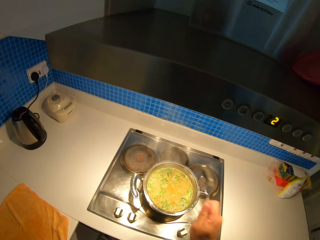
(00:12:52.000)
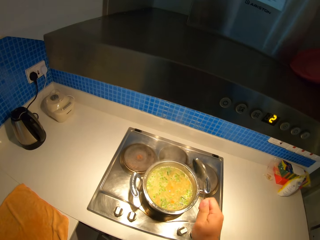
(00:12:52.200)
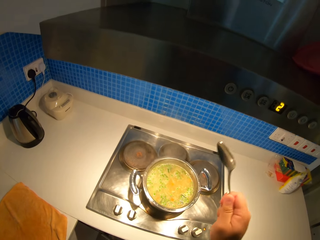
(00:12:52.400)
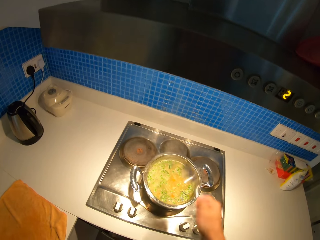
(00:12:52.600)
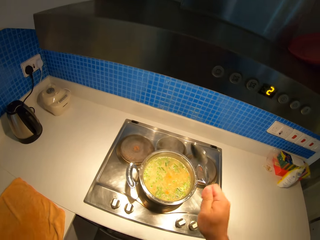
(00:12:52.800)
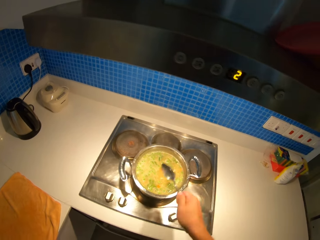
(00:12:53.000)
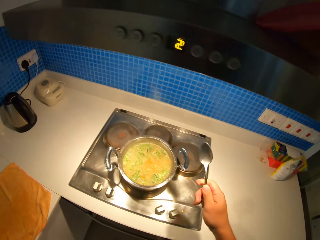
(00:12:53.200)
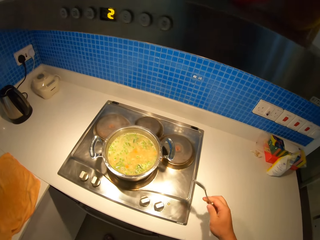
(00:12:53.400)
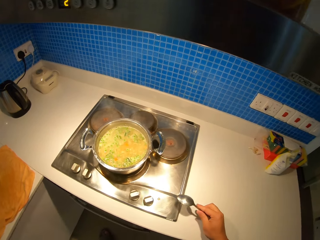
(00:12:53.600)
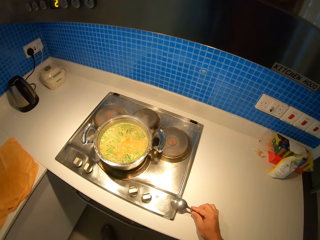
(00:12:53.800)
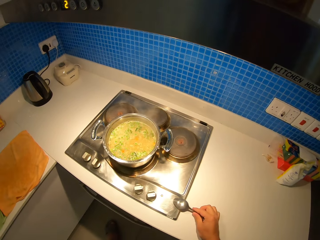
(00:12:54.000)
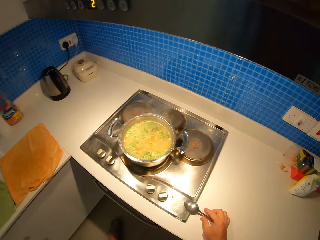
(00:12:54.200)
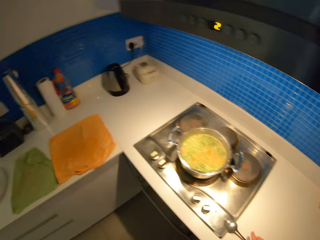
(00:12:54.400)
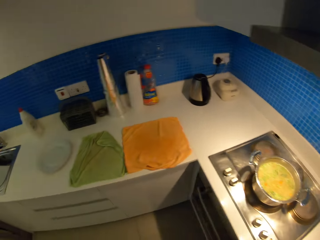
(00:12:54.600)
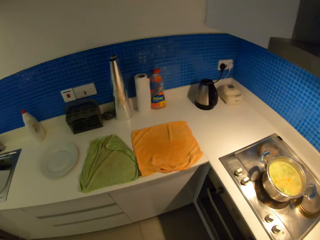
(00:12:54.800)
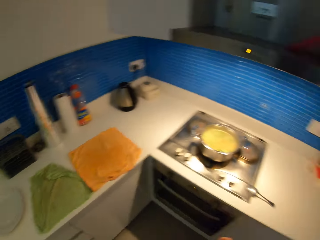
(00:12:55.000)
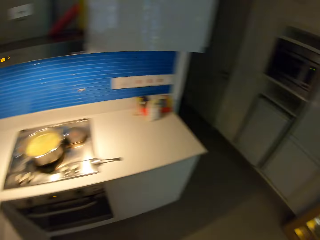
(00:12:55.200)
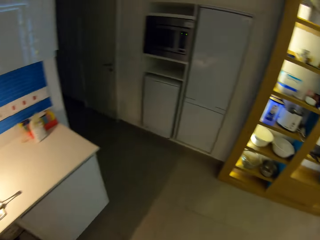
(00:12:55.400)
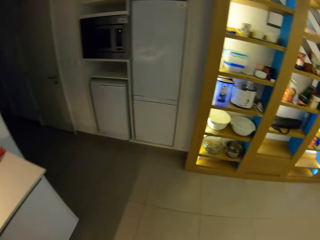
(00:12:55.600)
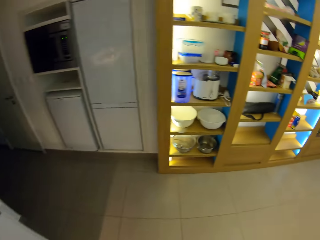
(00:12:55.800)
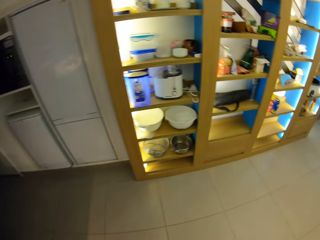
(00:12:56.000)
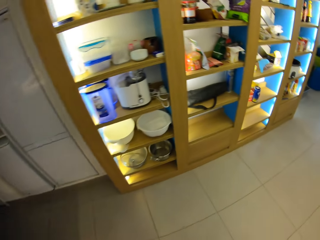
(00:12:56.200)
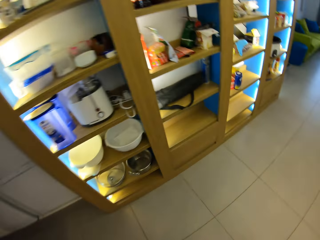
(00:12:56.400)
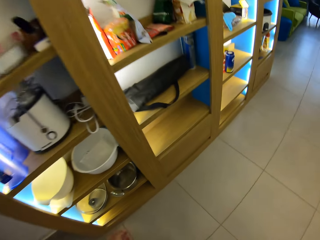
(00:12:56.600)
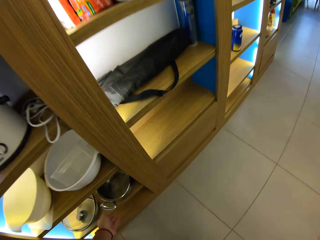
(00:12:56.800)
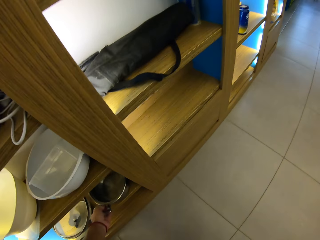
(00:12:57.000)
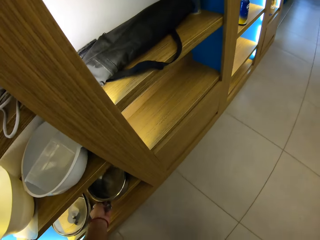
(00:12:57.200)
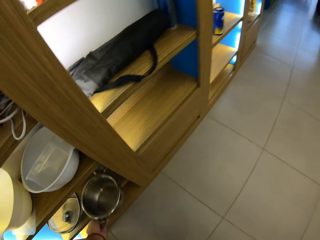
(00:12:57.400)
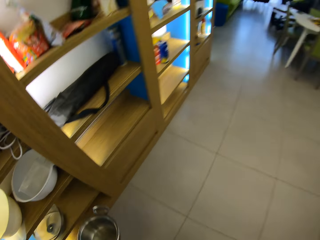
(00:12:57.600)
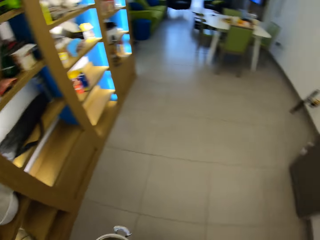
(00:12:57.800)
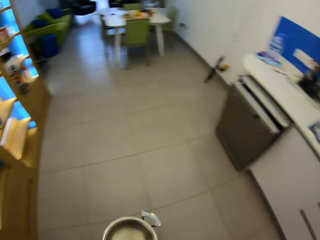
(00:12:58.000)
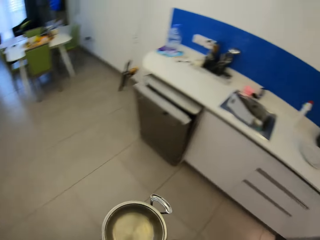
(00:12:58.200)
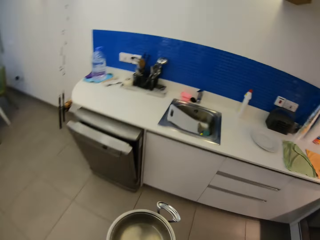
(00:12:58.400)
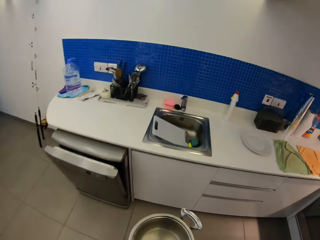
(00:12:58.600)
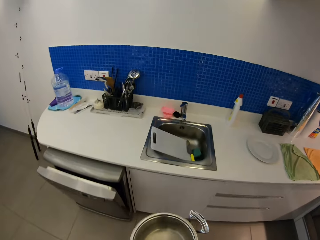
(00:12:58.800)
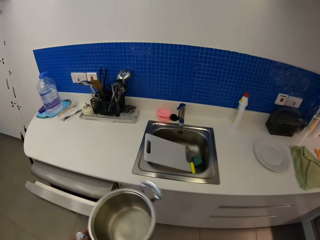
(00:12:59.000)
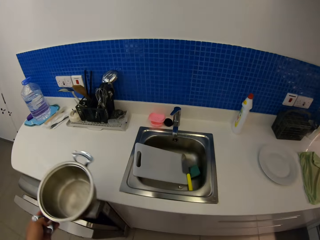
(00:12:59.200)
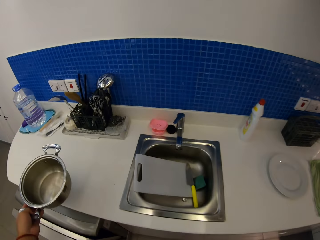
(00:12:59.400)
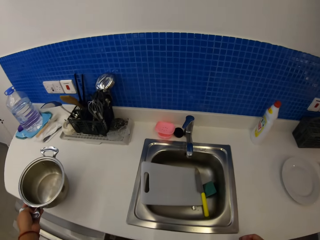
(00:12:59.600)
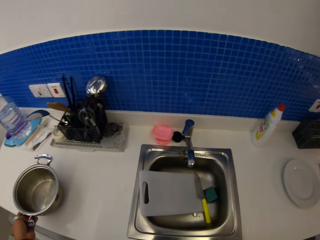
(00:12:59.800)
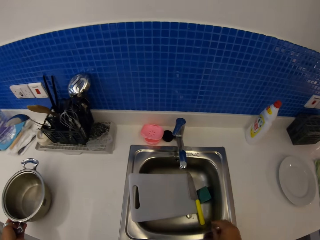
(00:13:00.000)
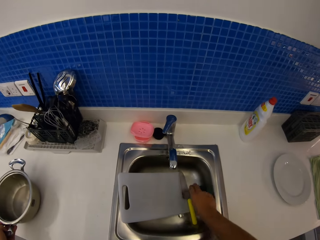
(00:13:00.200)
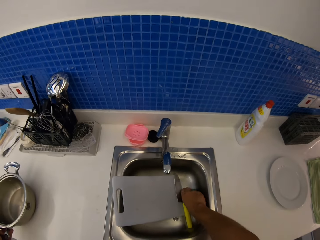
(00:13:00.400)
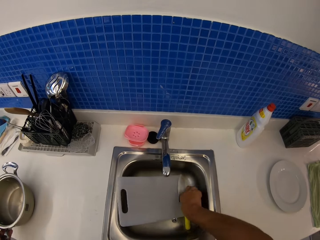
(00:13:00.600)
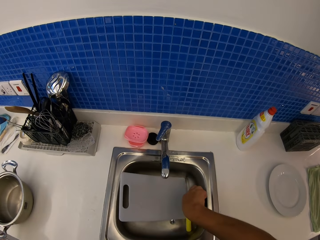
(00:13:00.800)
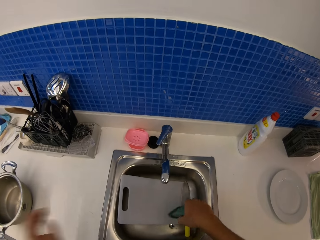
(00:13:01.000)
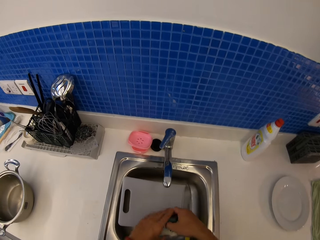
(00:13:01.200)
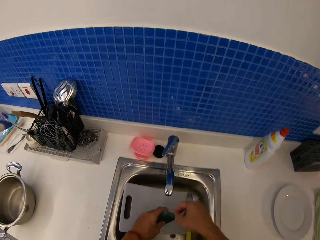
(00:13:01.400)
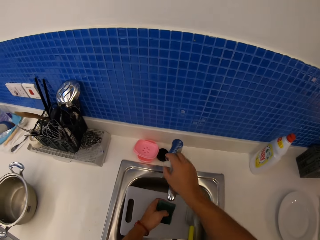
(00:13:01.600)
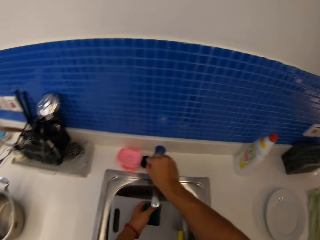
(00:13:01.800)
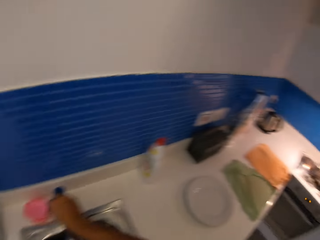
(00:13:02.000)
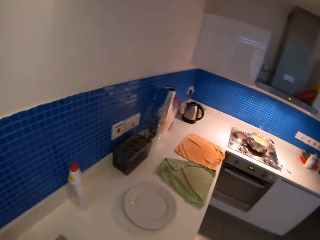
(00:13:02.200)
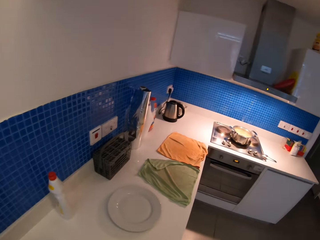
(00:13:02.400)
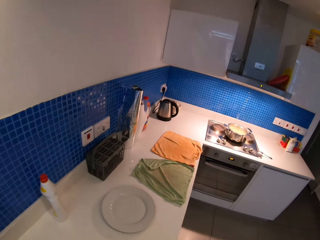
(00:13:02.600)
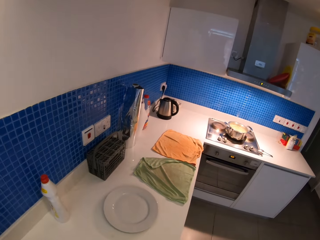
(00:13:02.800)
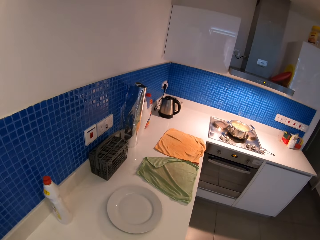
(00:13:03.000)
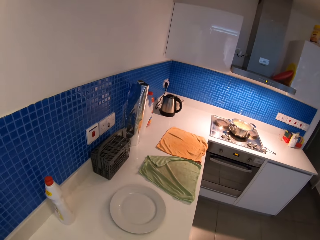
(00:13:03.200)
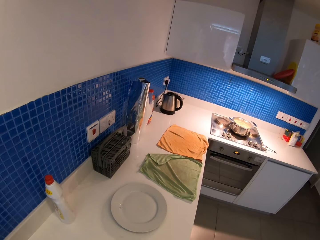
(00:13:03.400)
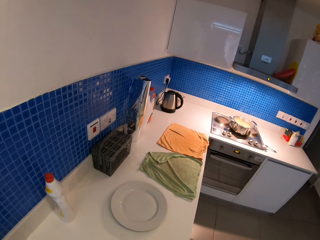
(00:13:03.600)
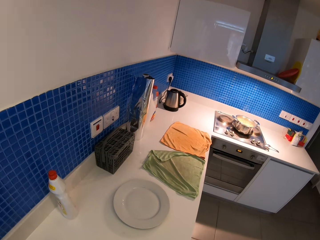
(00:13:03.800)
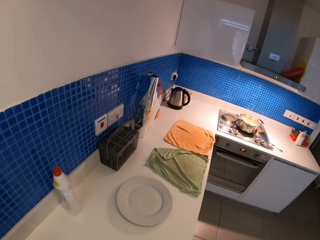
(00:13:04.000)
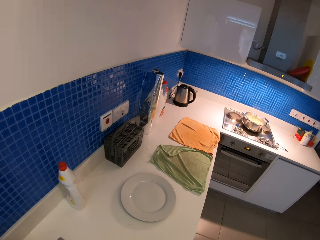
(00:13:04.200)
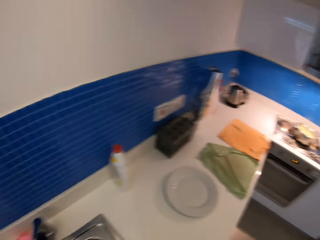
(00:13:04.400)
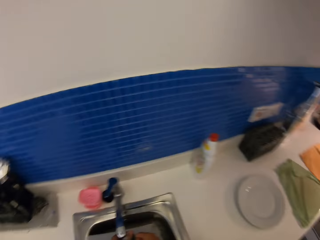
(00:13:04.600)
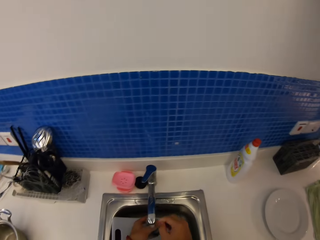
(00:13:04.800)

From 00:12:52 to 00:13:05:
The camera wearer puts the stirring spoon down on the cooker. They take a pot from the shelf and place the pot on the kitchen counter. They pick up a dish scrubber in the kitchen sink, open the water tap in the sink, and wet the dish scrubber.

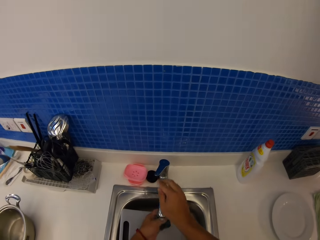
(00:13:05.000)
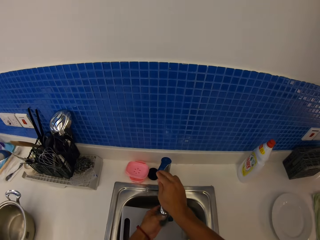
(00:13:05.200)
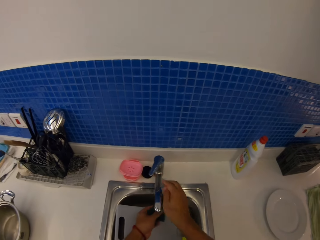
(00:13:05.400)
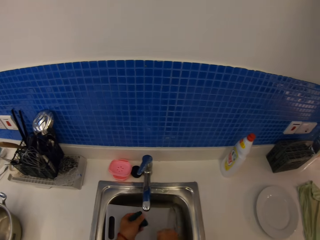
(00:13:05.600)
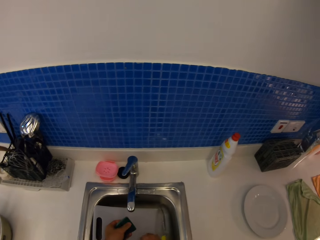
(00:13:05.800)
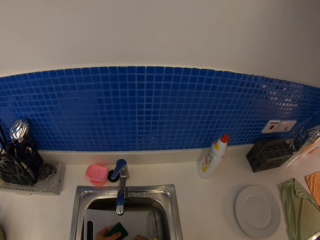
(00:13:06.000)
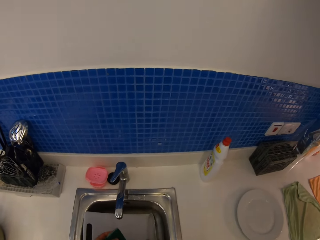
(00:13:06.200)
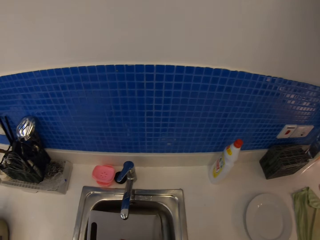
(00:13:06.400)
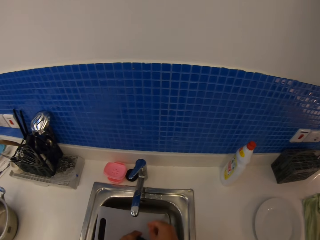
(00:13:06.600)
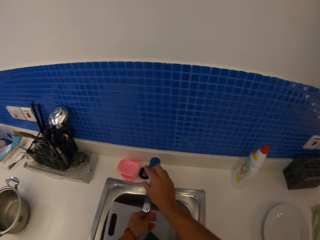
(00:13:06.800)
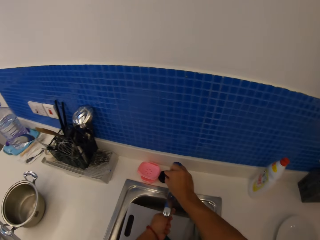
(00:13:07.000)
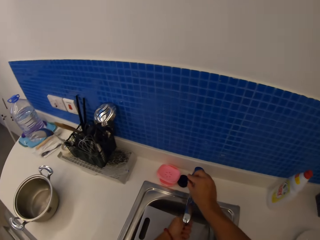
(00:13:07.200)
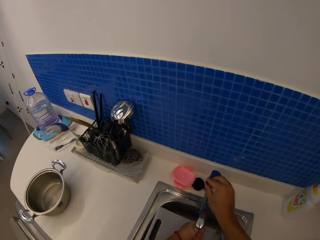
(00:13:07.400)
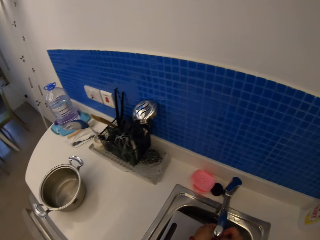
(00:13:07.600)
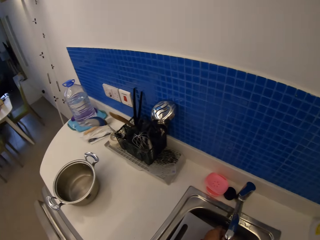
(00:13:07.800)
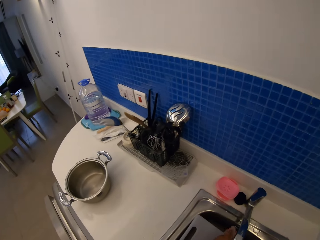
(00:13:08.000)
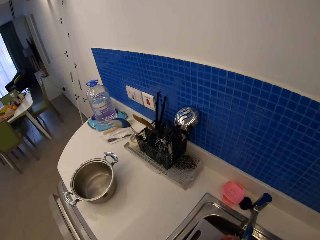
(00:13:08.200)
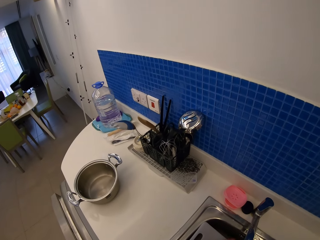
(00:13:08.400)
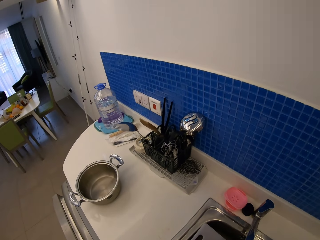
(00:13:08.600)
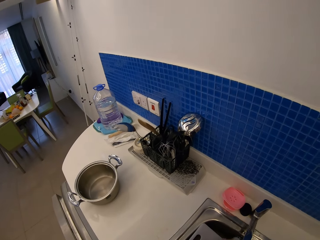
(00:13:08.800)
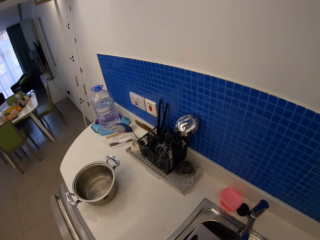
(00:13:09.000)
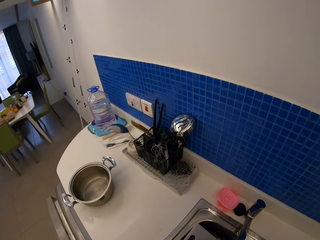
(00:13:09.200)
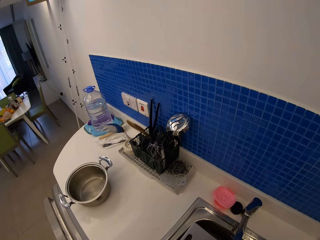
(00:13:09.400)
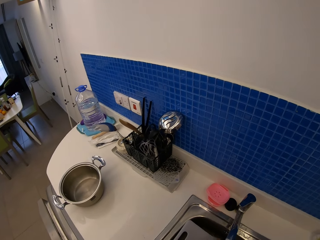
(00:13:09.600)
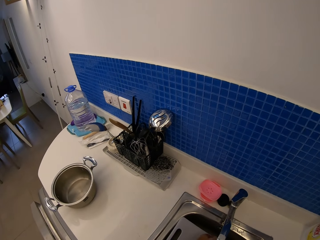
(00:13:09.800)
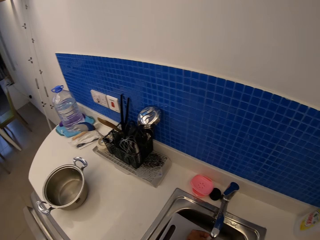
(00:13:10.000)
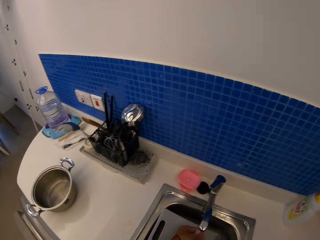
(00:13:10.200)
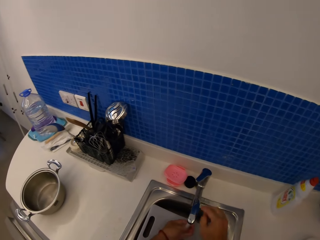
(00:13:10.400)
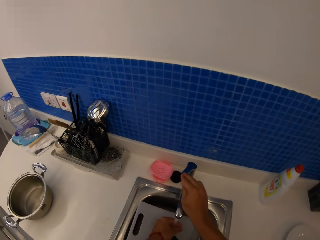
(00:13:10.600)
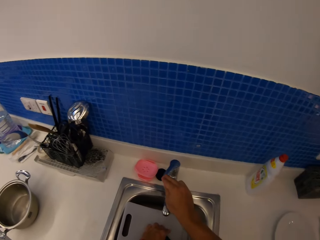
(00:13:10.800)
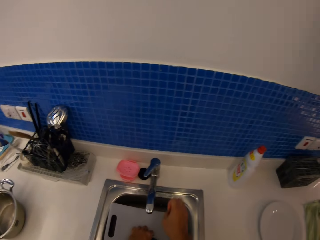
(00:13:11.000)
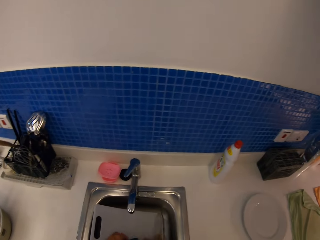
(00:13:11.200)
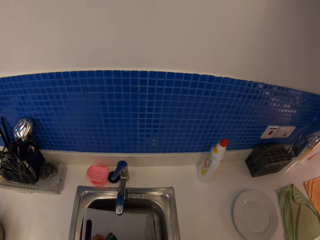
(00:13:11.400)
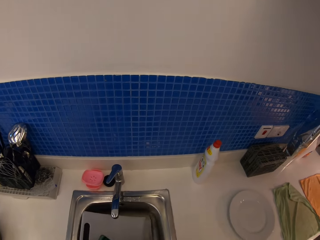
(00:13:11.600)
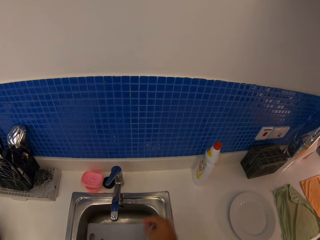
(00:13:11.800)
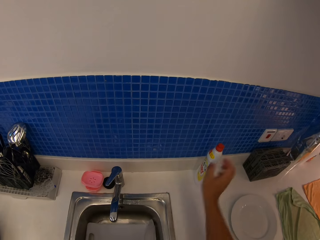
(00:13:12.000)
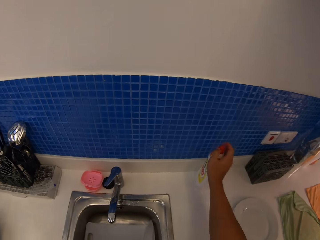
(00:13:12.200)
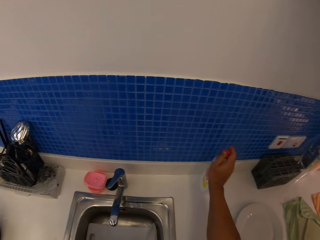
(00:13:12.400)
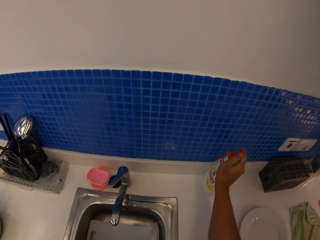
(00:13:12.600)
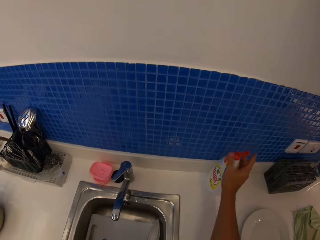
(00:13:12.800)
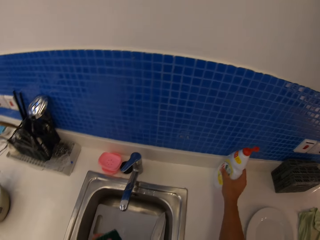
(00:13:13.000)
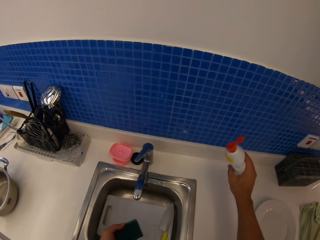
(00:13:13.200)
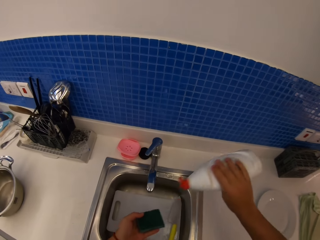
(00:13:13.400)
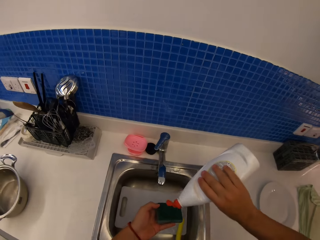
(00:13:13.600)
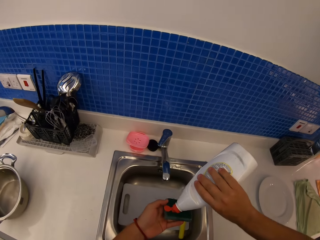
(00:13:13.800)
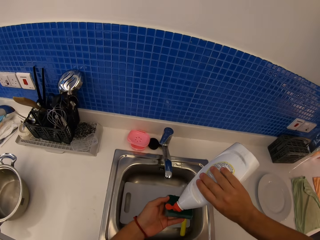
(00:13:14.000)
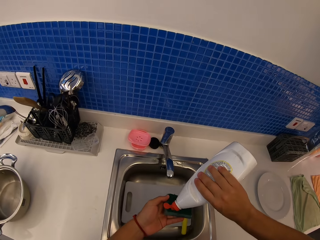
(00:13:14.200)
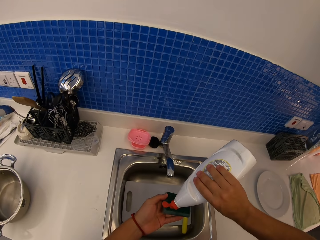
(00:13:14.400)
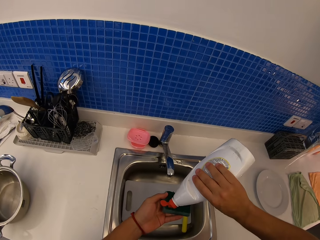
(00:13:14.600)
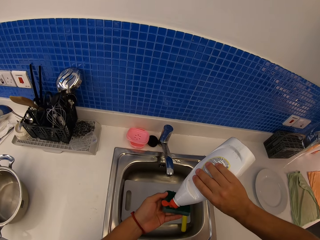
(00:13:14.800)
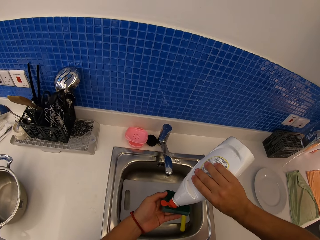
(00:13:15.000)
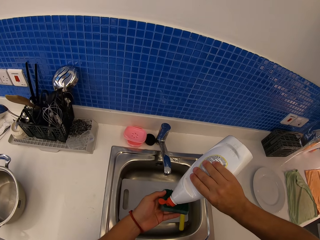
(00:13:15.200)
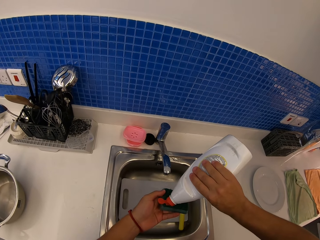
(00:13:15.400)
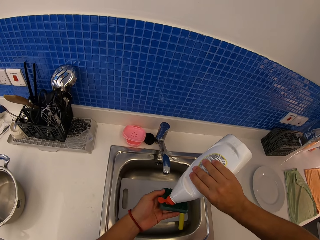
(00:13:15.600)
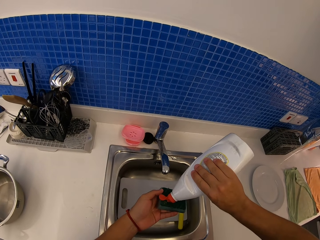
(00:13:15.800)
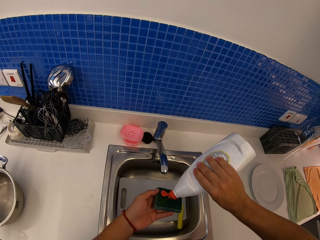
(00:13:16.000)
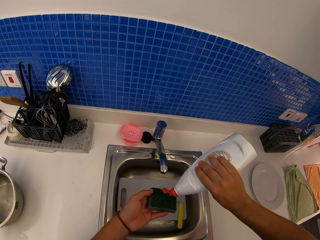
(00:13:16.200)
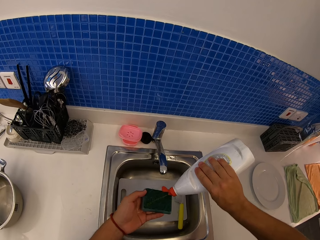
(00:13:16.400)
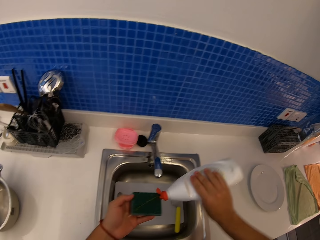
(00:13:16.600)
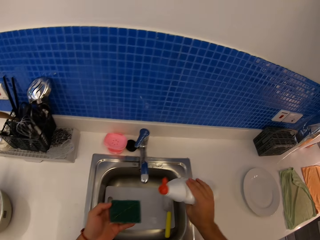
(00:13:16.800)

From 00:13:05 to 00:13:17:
The camera wearer turns off the water tap. He turns on the water tap and washes his hands in the tap. He turns off the water tap. He opens the liquid dish soap and pours some dish soap on the dish scrubber.
